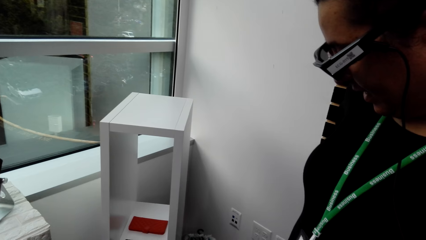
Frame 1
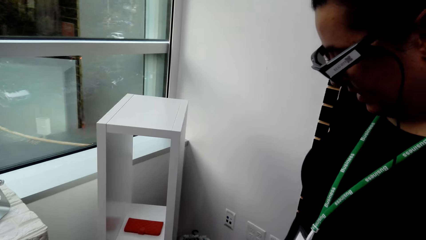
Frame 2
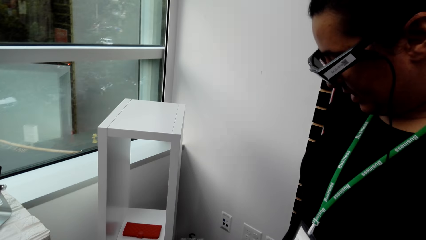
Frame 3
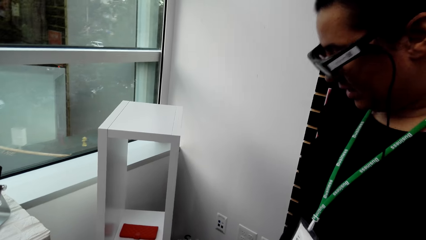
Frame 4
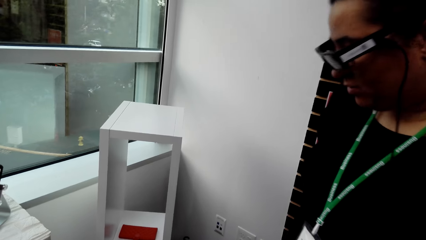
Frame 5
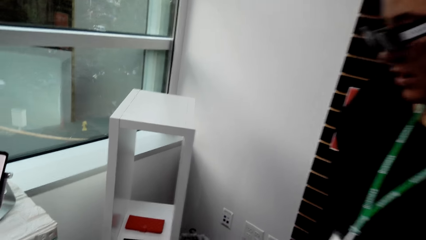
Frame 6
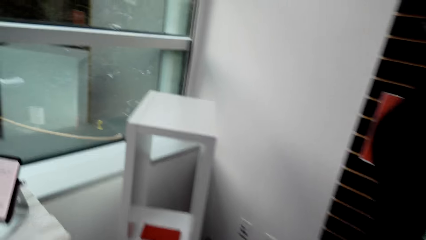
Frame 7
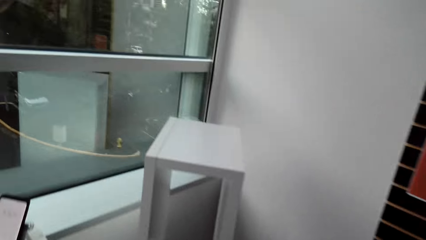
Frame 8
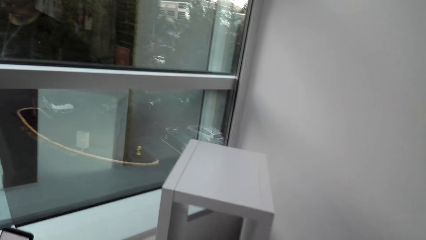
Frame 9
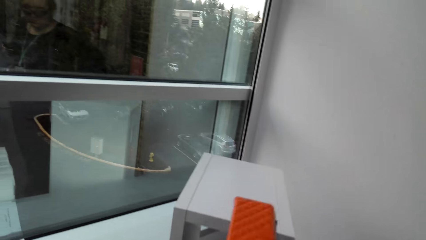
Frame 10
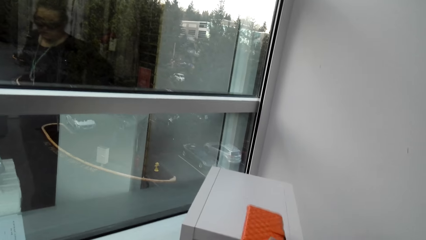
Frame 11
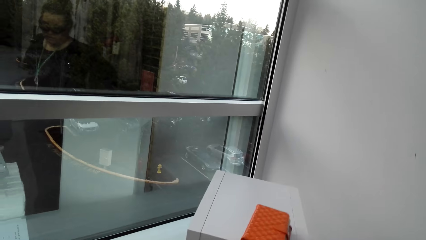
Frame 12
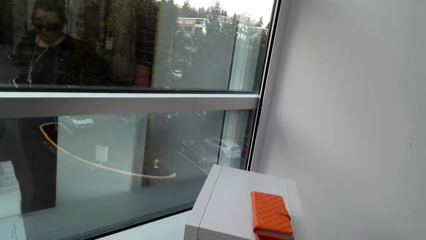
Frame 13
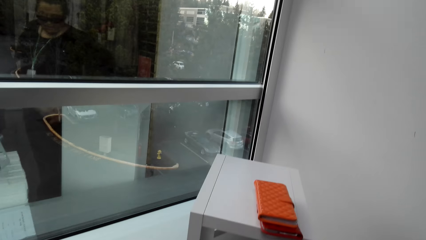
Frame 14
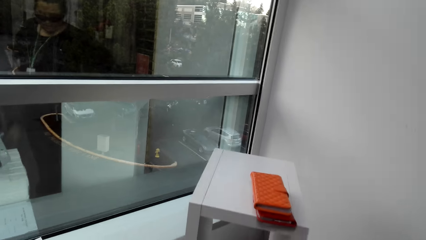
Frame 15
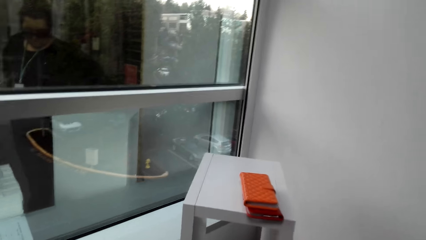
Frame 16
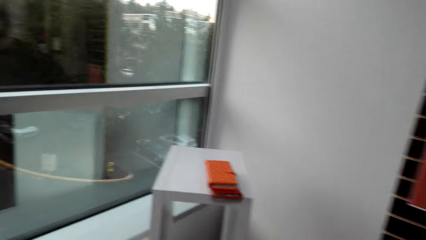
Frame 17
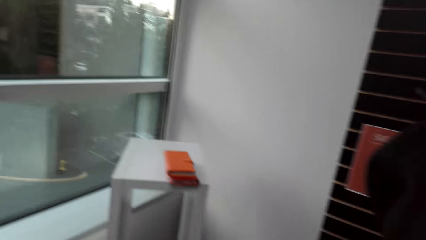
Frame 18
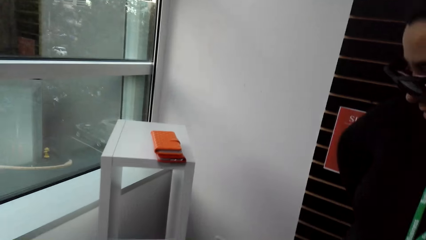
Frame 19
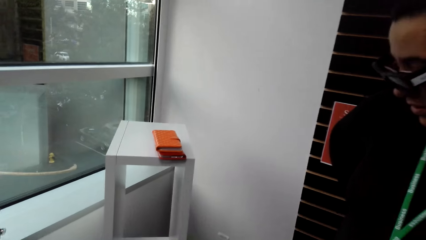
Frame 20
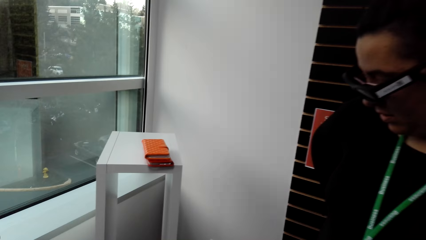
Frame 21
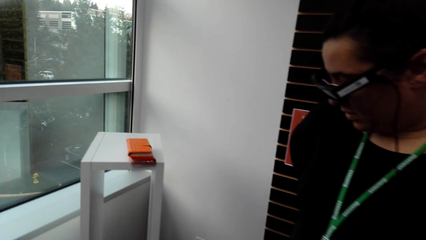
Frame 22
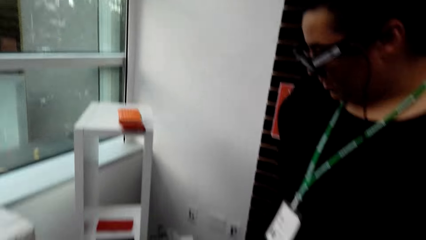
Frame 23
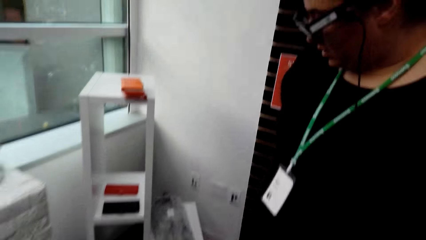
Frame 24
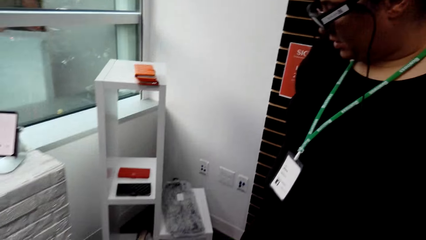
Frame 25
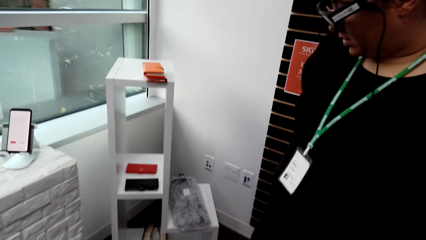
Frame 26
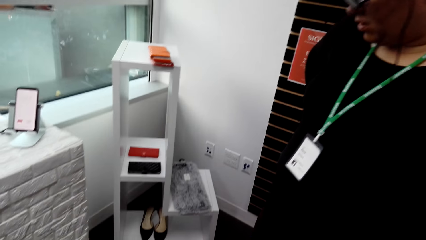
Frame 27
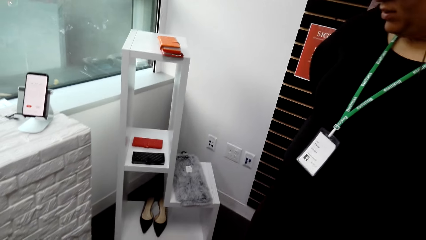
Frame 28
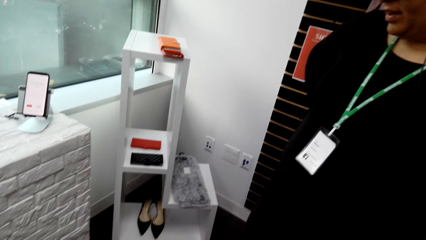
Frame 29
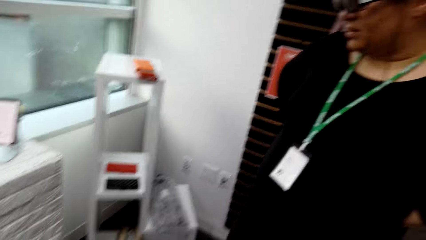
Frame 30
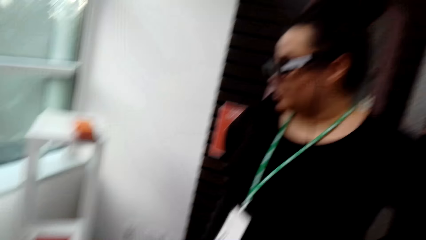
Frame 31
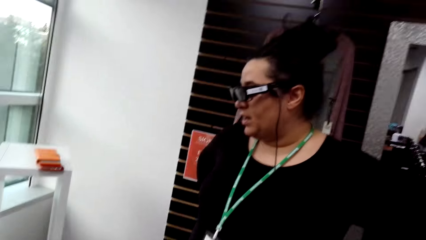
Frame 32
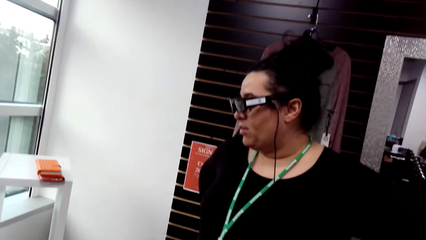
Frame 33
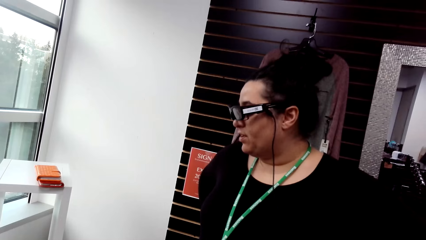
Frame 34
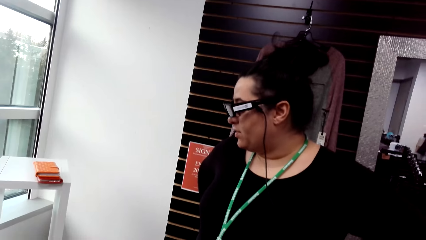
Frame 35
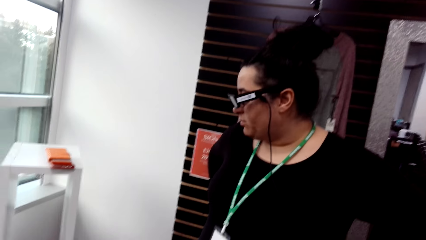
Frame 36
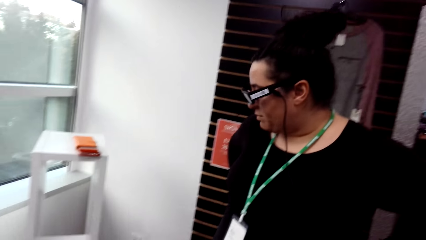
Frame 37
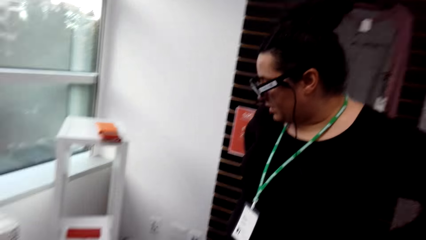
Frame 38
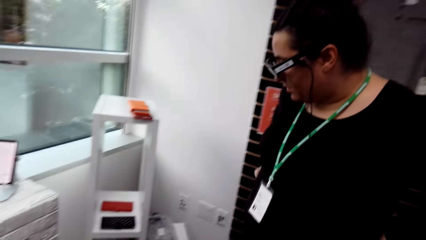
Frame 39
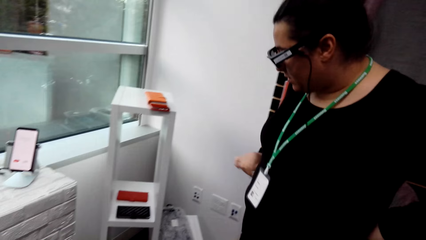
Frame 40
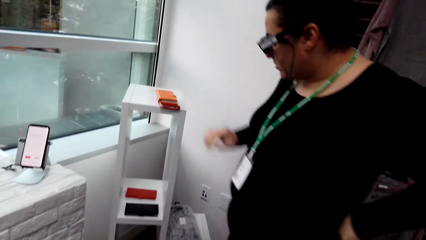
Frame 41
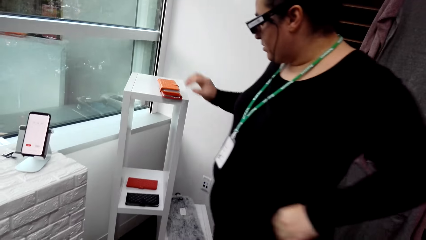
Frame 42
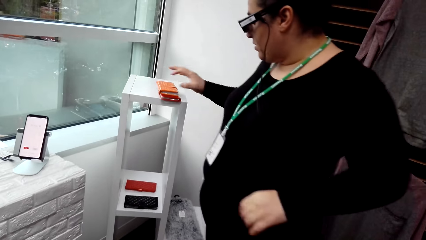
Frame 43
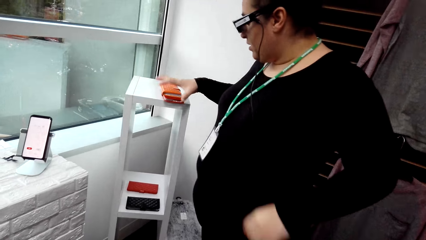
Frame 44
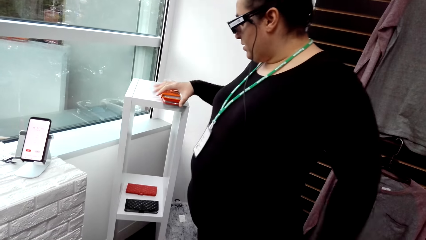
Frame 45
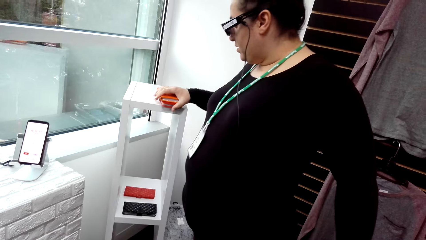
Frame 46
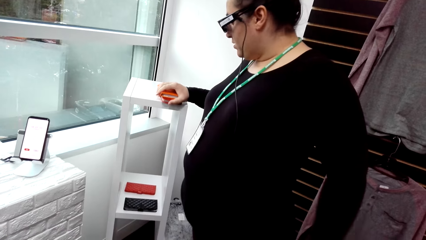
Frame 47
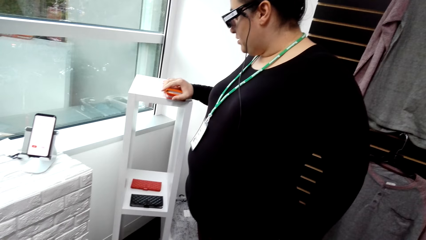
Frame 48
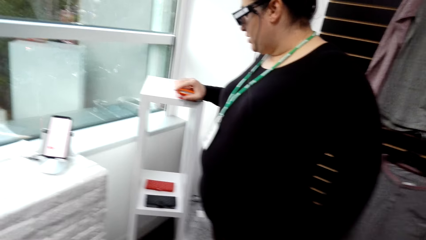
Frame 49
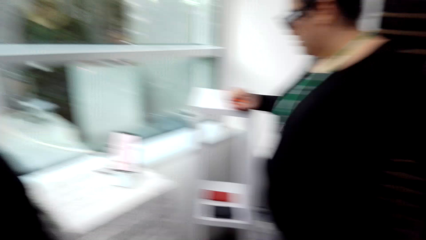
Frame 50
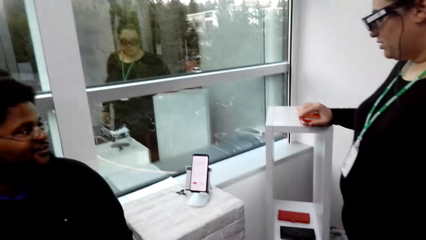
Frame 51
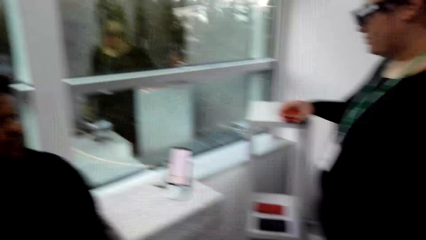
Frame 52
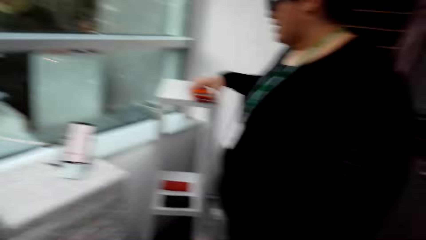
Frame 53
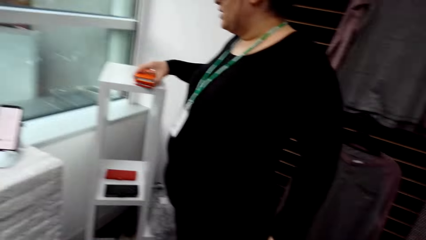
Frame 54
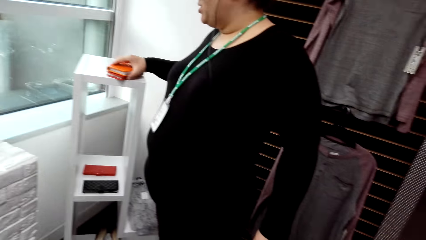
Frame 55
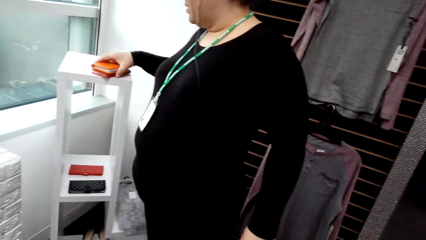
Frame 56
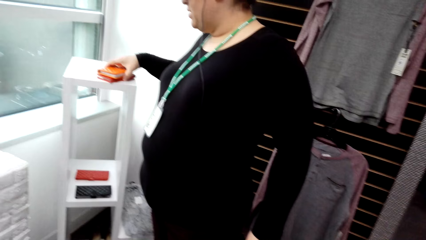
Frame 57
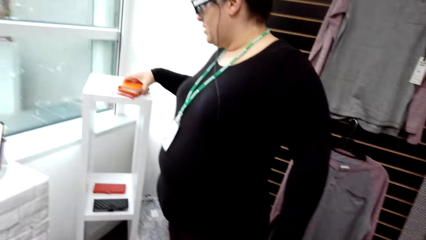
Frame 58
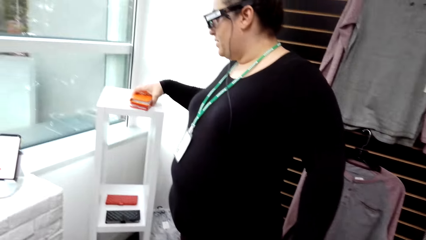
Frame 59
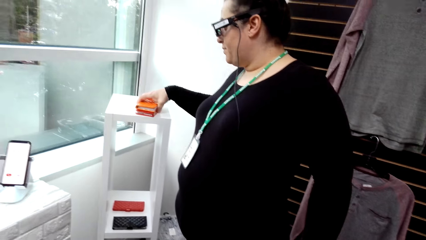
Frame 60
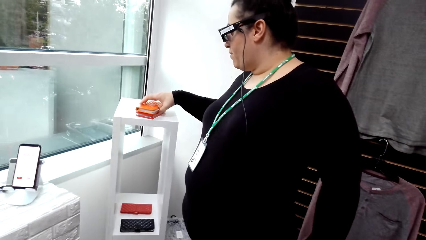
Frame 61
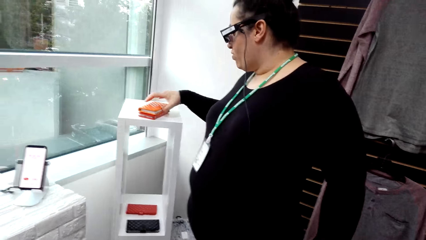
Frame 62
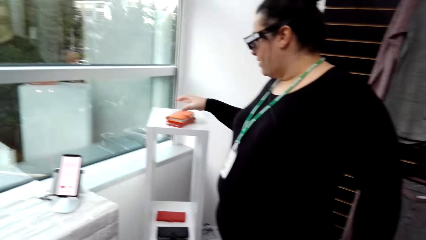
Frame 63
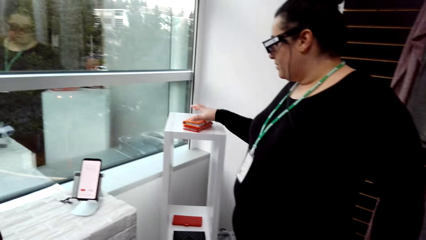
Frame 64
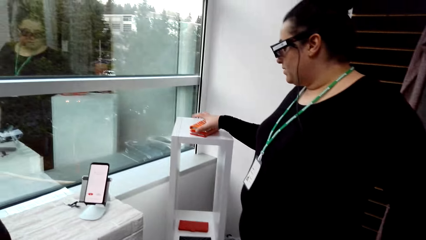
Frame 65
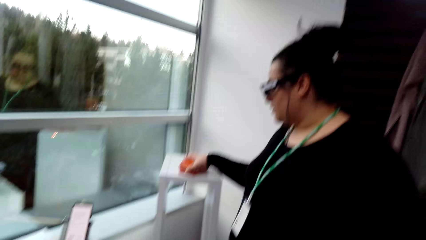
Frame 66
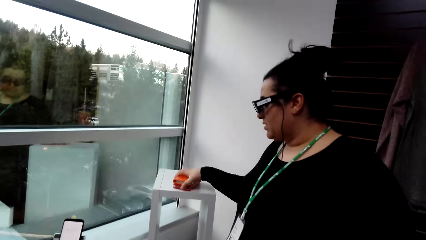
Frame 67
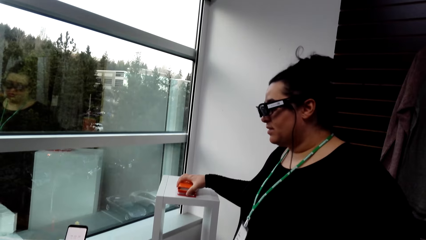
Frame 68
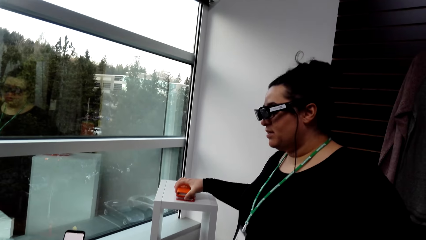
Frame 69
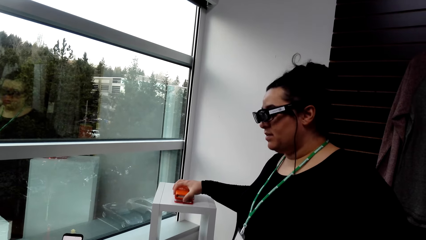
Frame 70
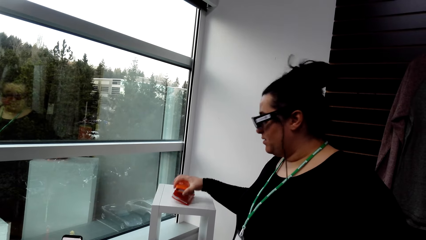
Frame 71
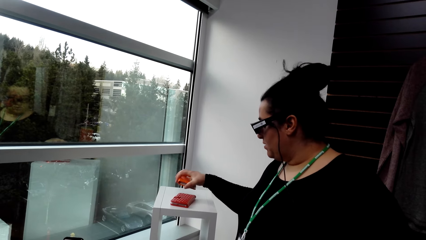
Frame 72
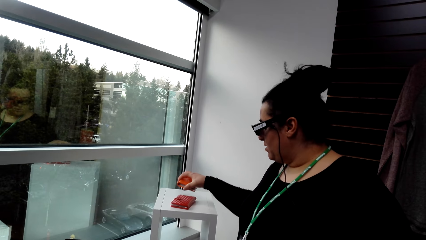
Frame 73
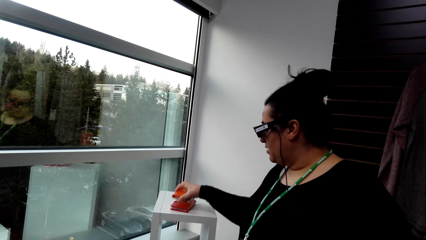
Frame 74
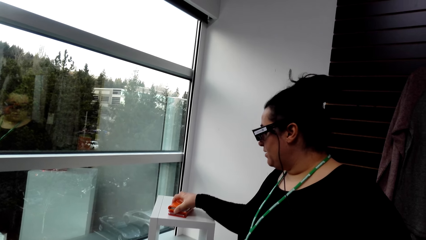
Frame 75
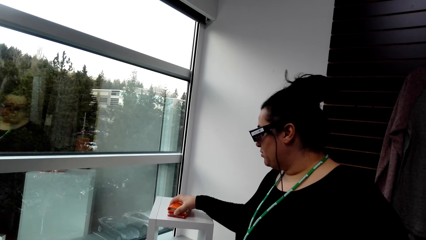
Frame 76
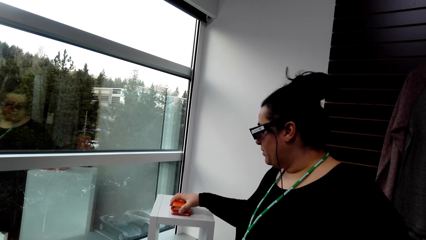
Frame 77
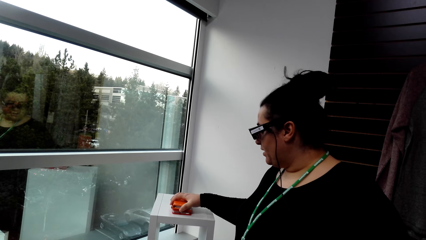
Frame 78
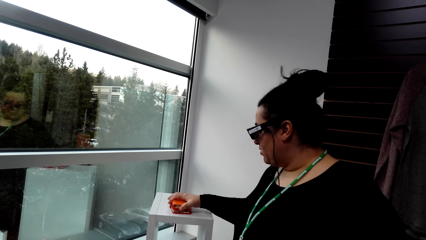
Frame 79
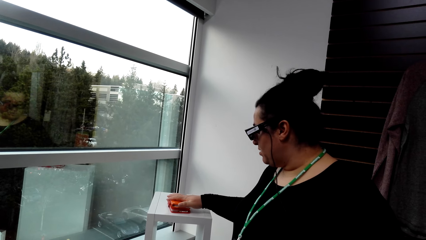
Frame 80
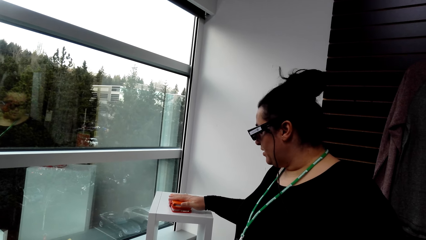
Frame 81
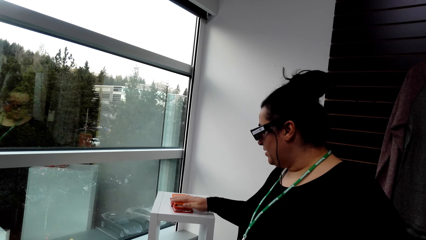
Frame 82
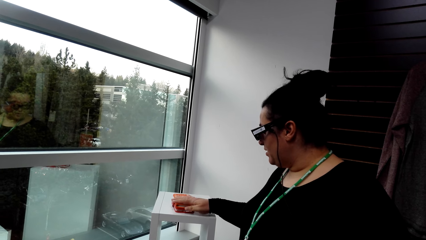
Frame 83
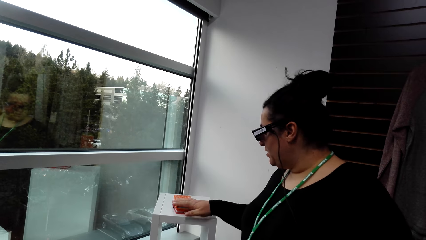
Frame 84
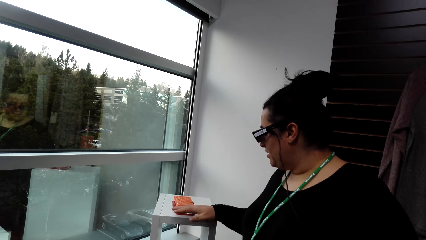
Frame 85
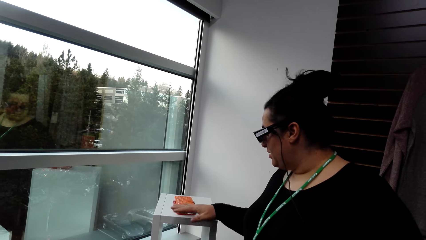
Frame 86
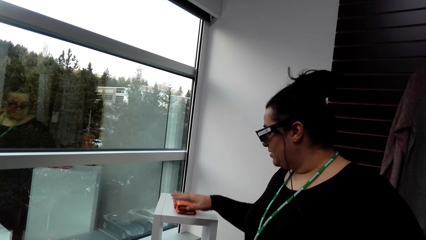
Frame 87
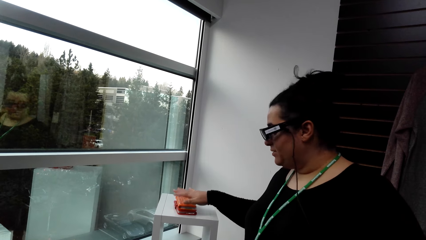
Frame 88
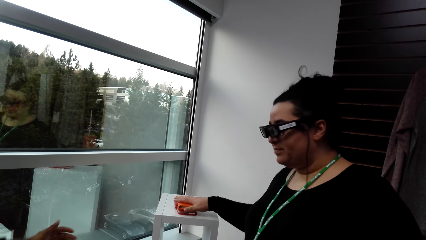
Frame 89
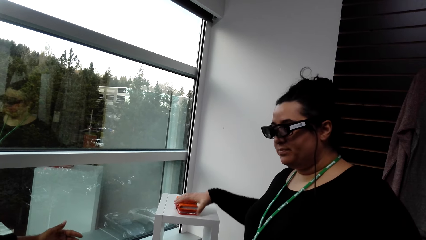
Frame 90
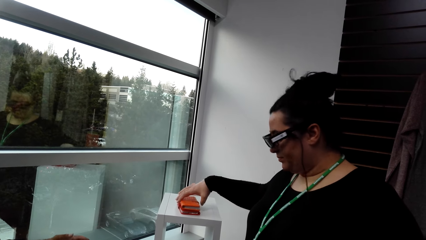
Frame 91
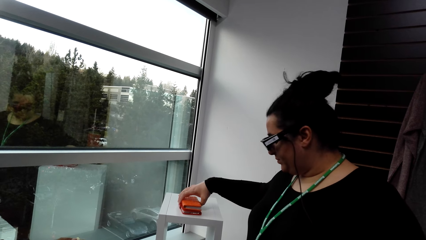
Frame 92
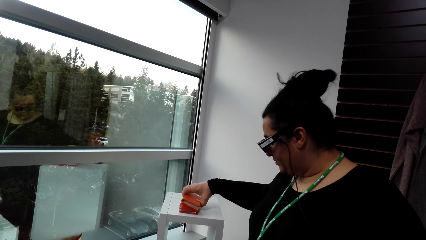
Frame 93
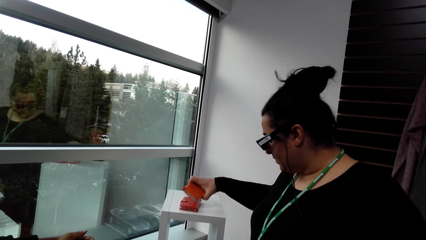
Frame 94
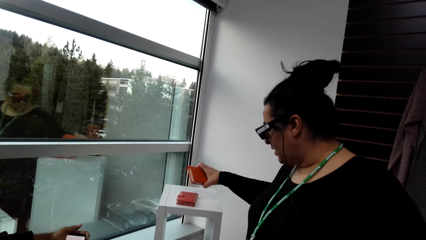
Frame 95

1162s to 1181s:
The camera wearer puts the phone case on the shelf. A woman touches the phone case. She picks up the phone case and puts the phone case down. She touches the phone case.
